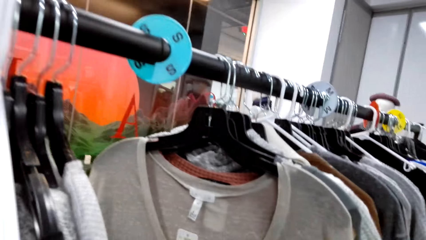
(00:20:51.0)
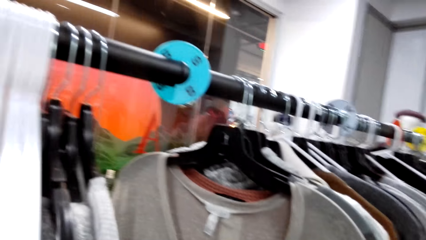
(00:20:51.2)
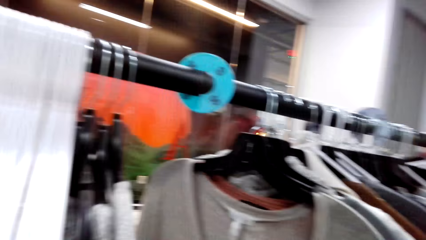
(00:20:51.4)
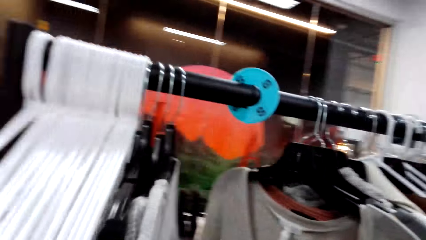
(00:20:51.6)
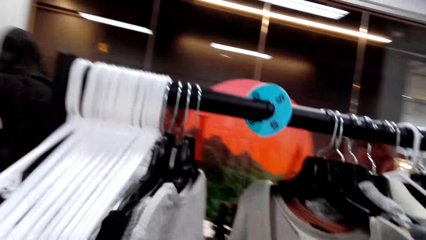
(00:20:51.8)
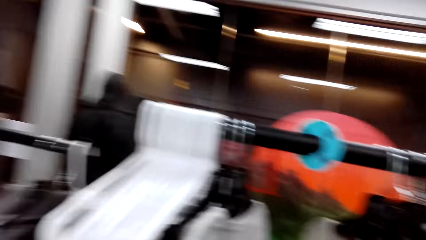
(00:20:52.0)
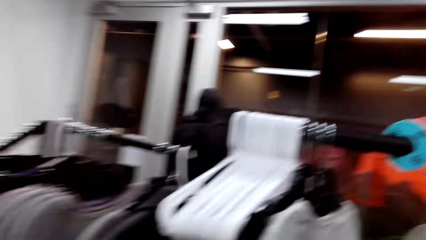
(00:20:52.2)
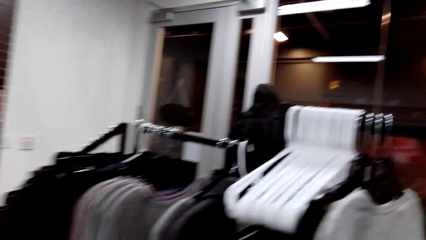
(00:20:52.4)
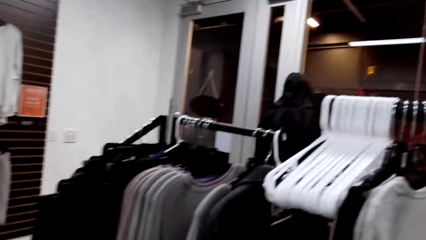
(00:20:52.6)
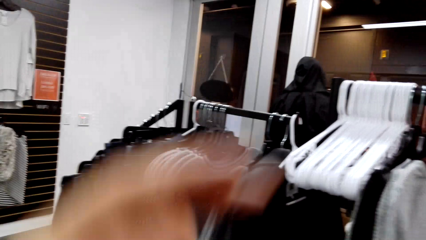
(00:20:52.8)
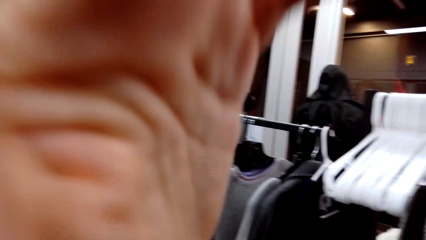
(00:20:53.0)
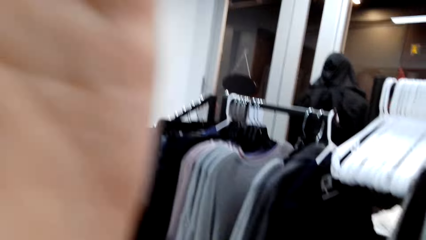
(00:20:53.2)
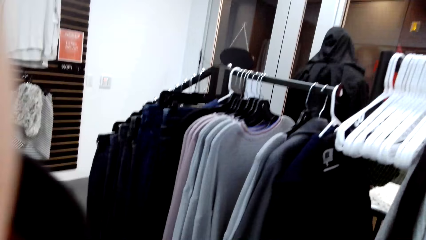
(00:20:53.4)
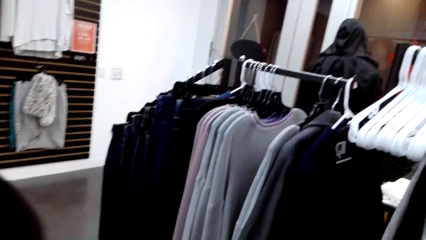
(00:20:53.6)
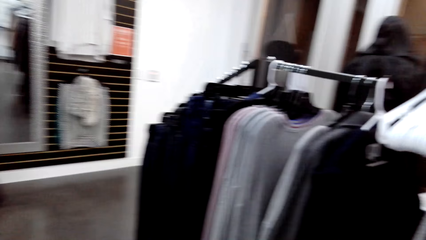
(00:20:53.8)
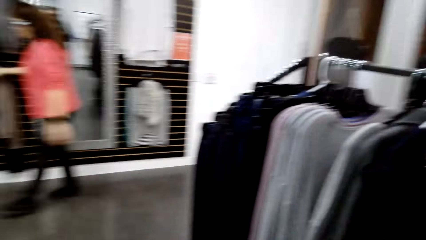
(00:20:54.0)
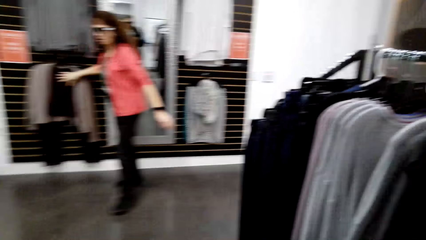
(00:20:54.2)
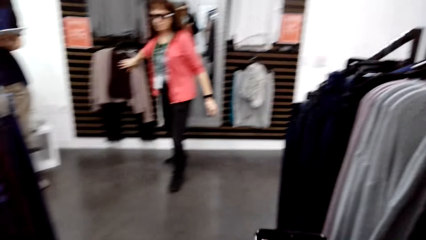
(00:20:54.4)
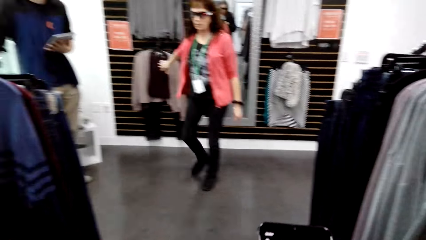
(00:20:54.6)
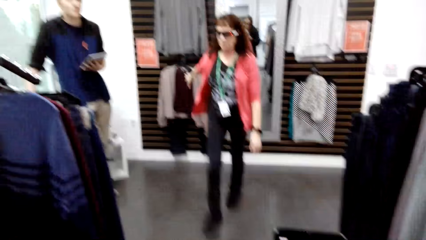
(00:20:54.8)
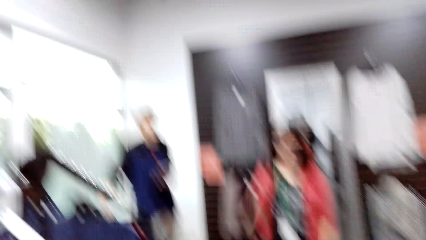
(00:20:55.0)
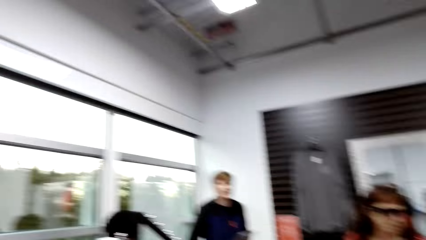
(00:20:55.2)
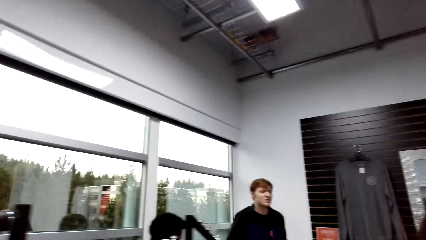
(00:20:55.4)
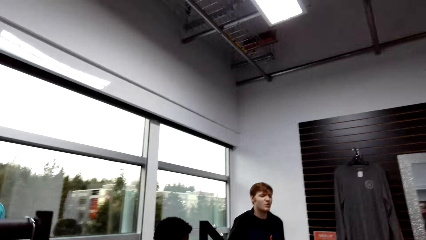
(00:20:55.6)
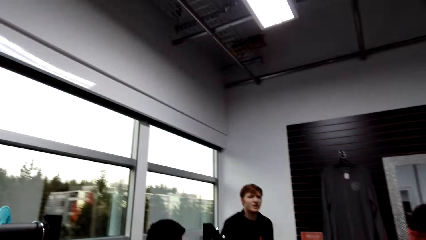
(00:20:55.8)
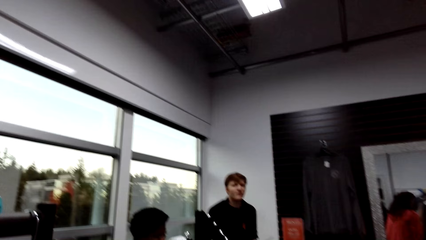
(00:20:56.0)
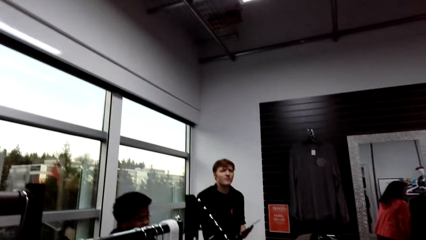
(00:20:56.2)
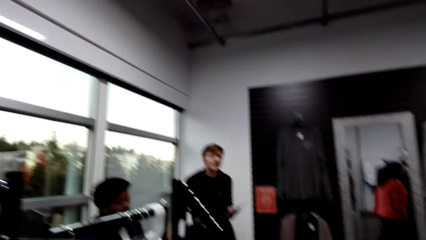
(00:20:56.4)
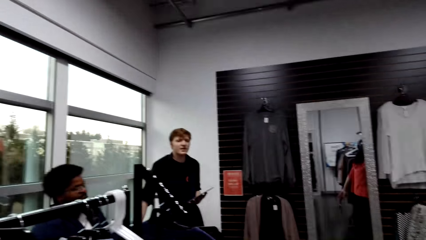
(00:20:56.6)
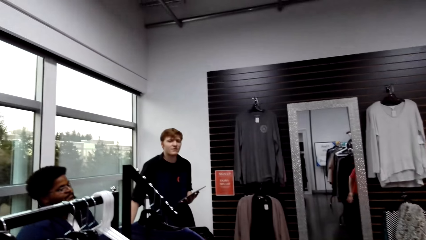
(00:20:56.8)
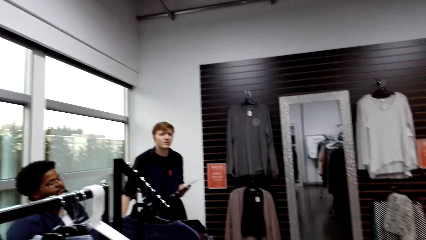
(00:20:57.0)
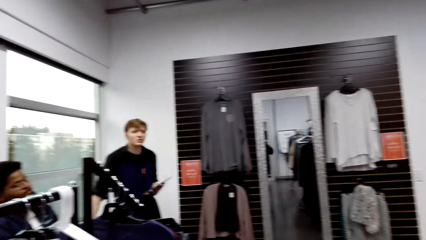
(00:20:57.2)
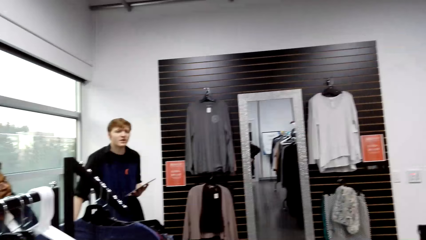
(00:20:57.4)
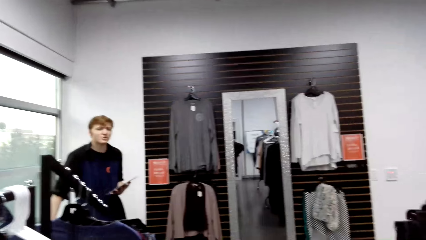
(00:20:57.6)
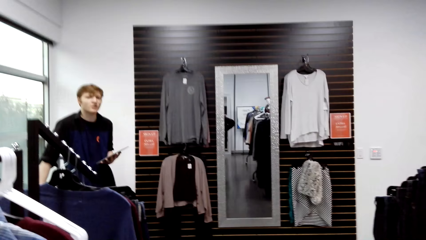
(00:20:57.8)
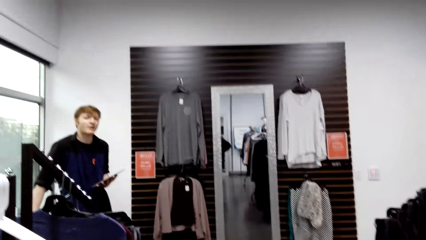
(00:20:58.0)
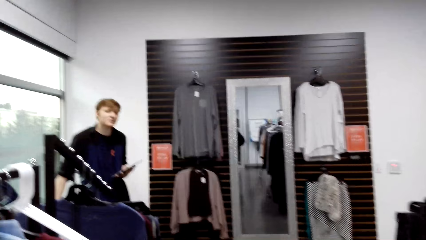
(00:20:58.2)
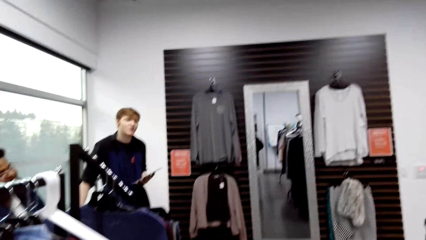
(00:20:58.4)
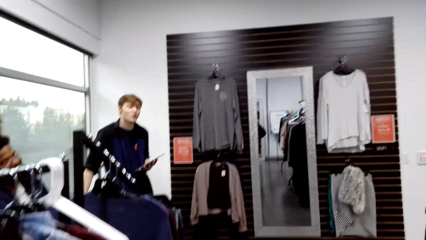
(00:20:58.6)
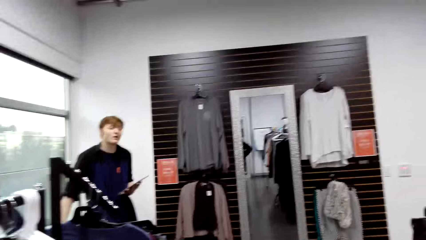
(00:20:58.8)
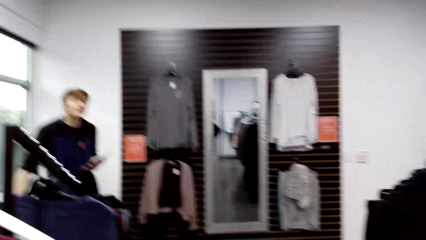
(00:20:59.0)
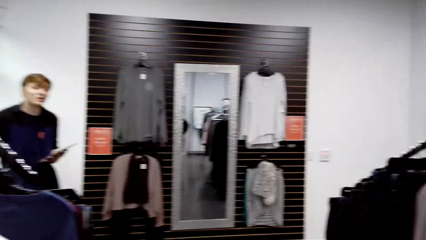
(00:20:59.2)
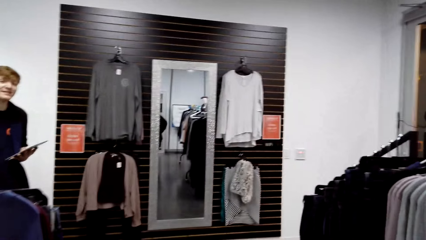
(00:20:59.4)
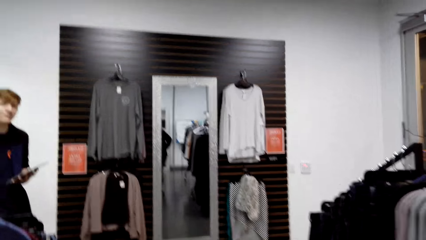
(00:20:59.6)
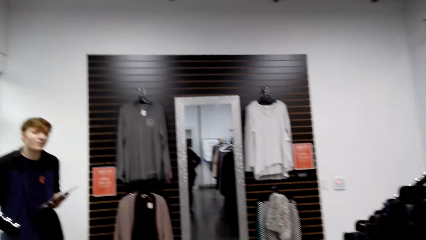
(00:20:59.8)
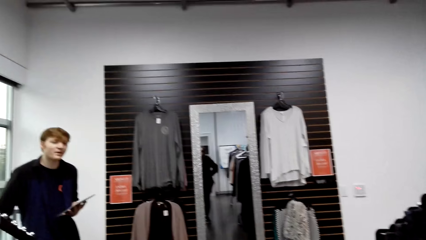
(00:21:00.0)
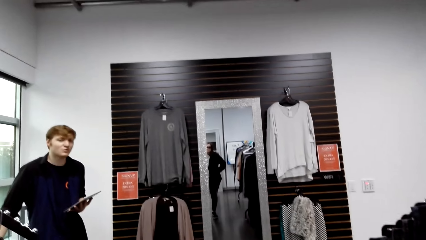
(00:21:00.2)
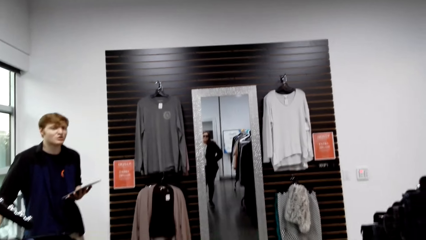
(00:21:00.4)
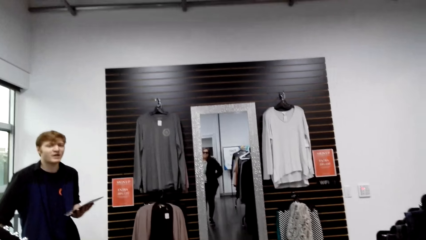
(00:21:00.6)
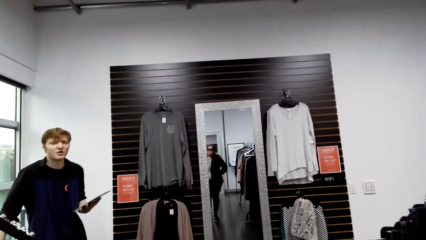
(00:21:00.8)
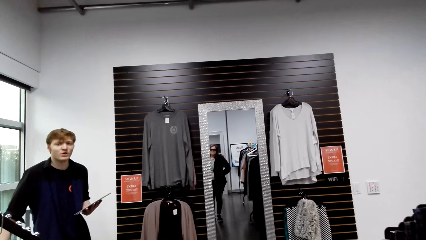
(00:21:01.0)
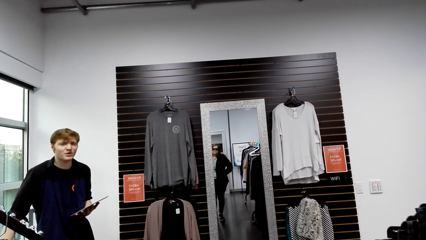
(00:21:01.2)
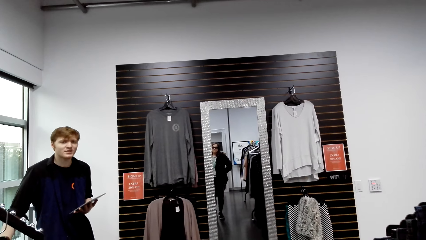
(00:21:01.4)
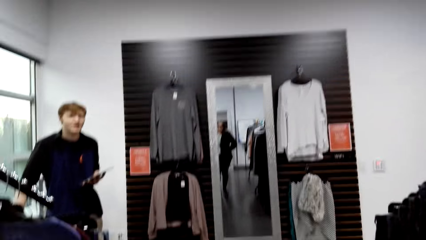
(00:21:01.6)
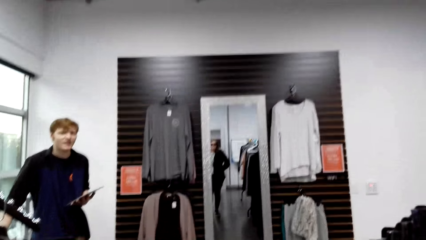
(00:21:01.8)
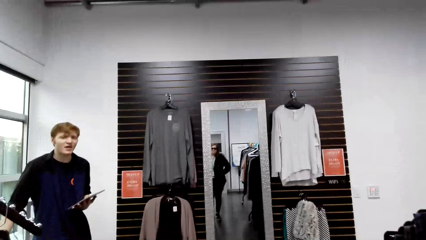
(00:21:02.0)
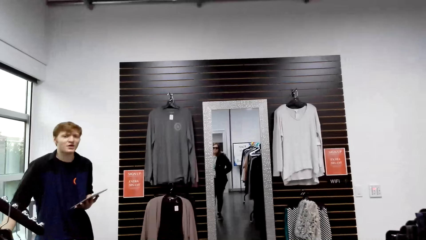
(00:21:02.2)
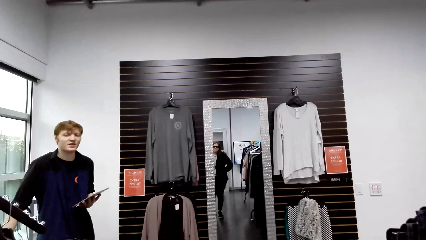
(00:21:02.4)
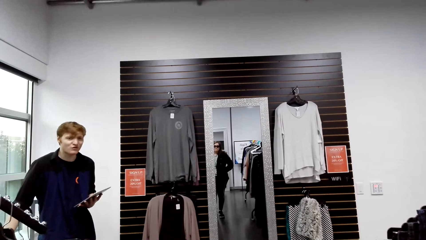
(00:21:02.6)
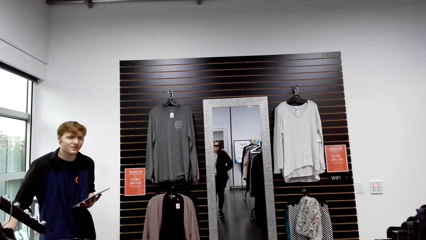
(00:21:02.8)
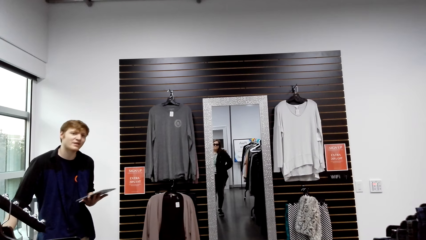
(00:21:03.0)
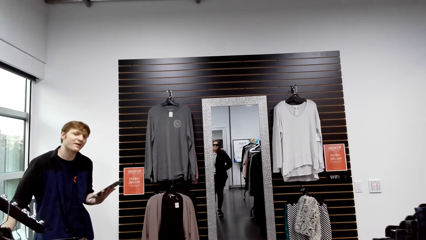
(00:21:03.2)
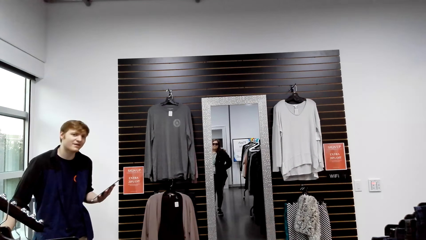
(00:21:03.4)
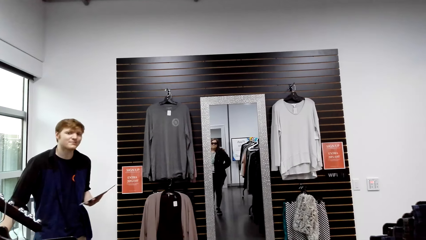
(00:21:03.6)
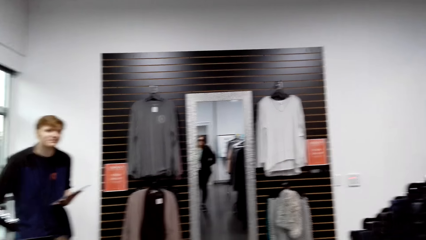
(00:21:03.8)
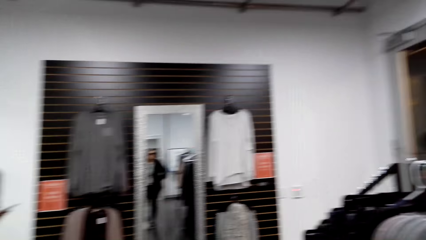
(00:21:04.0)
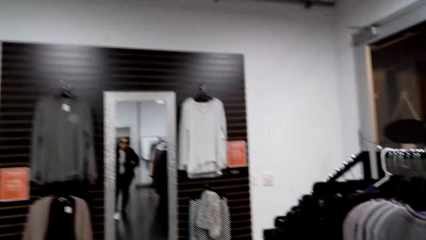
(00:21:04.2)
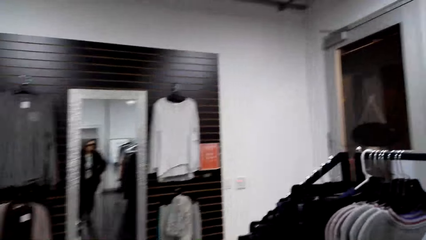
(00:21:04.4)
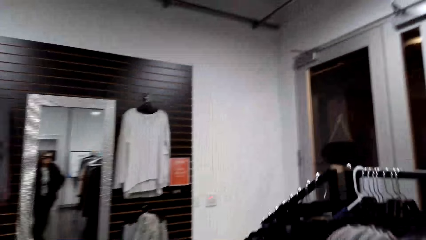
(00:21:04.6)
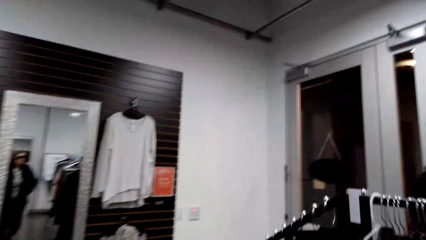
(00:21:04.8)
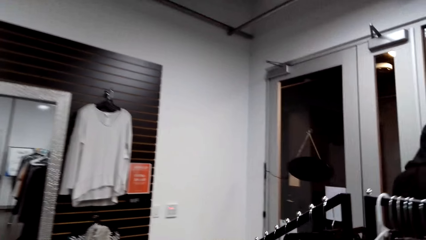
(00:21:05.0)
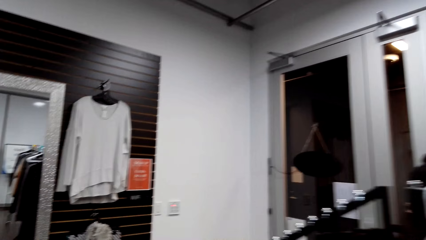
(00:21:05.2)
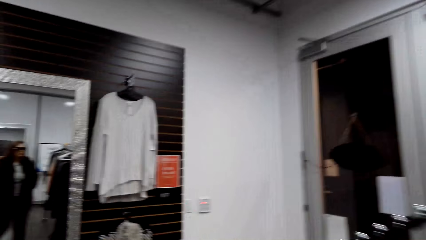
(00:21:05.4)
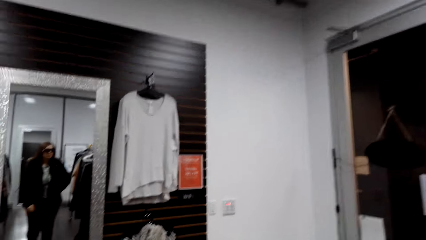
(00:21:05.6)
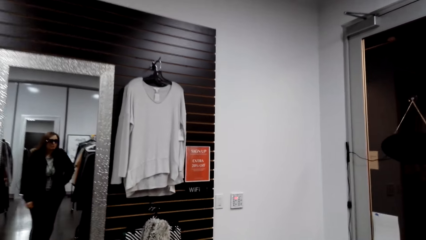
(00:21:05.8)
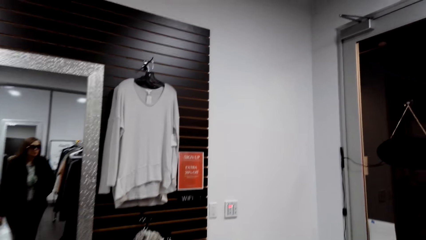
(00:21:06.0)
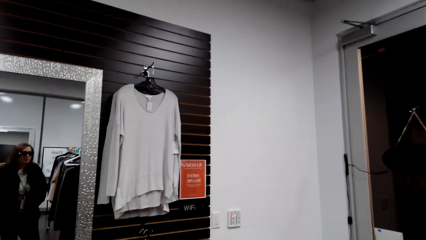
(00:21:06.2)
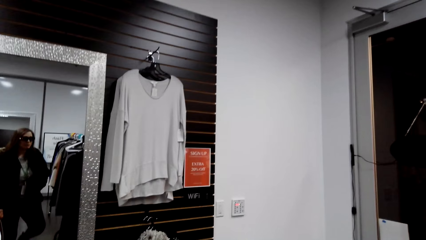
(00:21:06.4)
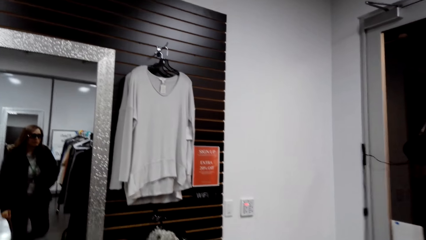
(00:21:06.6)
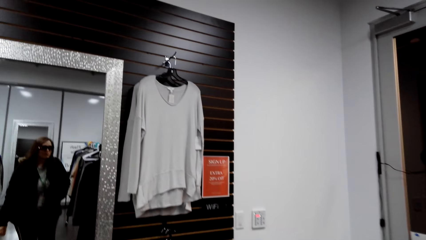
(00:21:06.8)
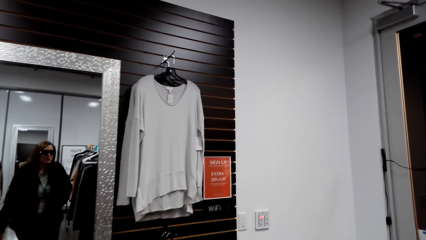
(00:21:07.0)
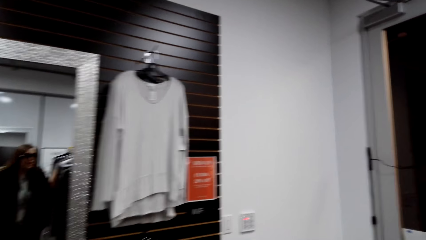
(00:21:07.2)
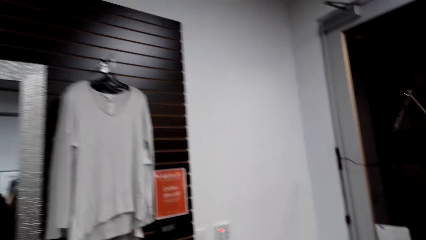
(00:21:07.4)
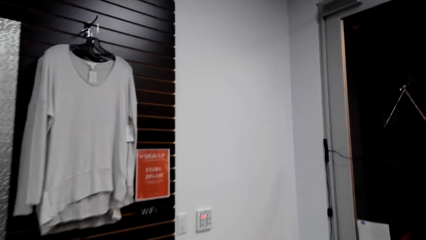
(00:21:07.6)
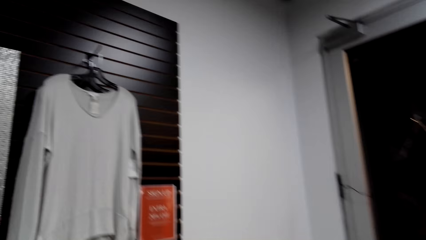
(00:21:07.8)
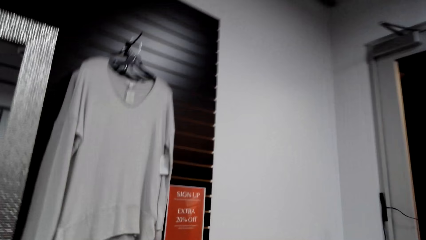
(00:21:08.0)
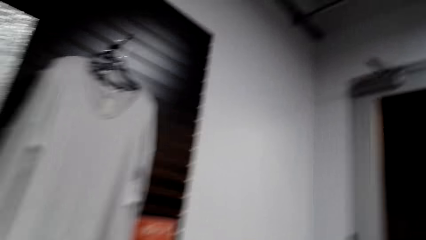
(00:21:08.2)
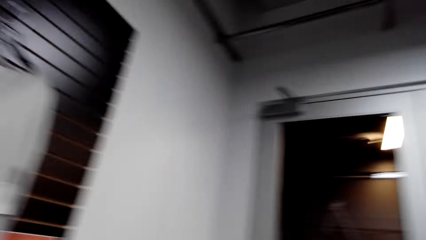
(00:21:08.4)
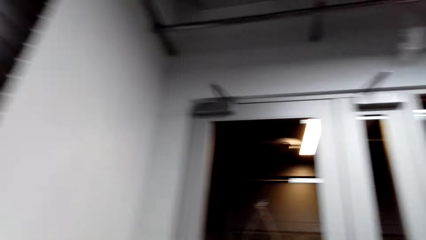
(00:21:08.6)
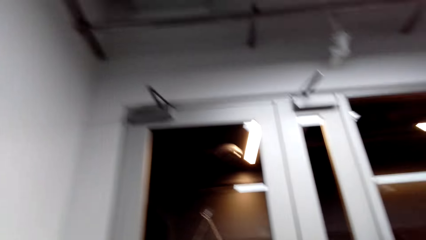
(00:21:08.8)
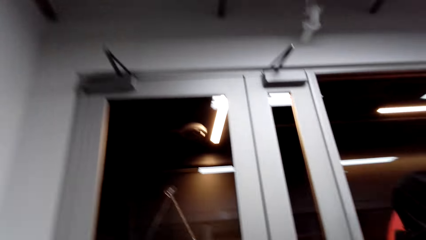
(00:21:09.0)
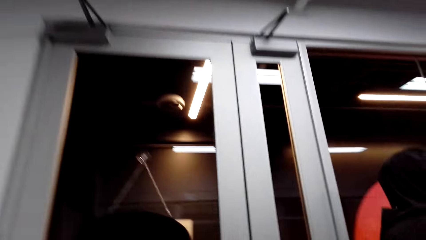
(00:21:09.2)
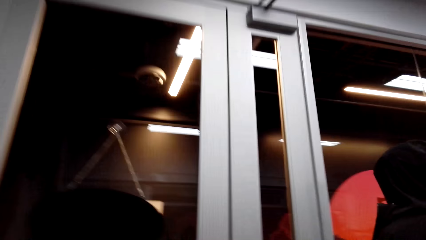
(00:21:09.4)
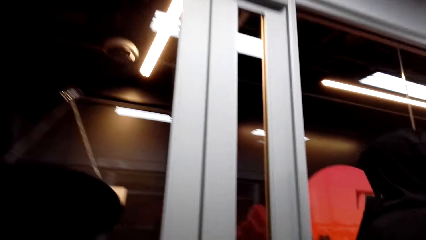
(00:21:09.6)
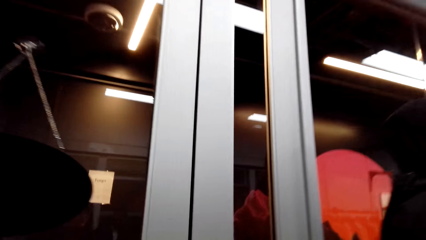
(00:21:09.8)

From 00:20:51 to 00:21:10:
The camera wearer moves the left hand. A lady walks. A man talks. The camera wearer walks. They look around the clothes store.
